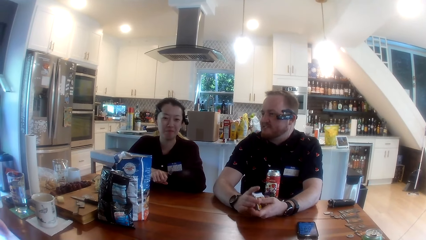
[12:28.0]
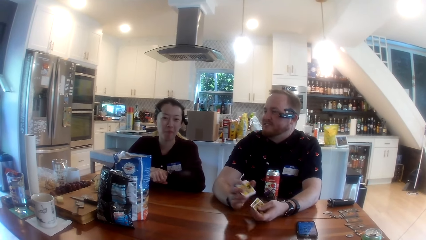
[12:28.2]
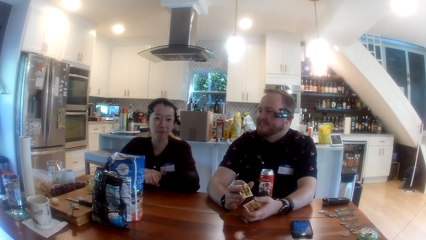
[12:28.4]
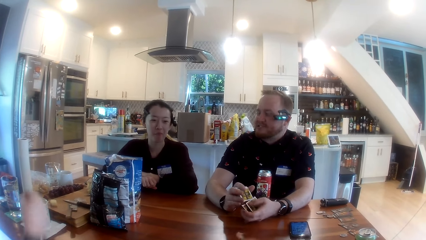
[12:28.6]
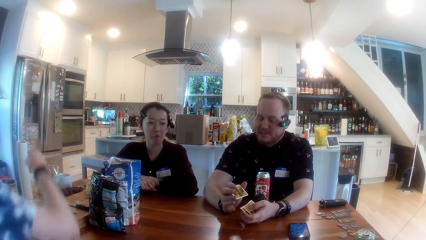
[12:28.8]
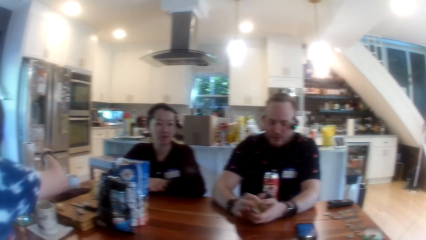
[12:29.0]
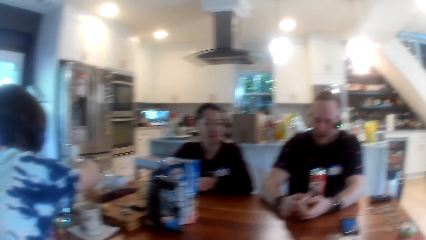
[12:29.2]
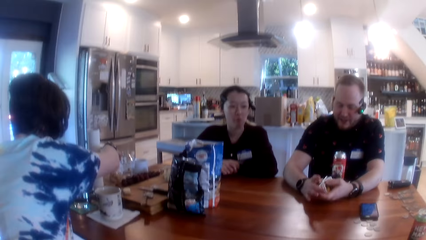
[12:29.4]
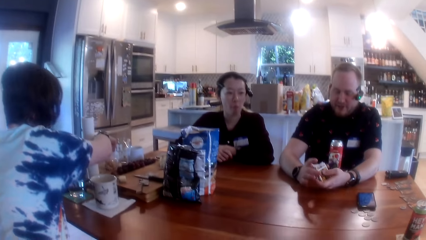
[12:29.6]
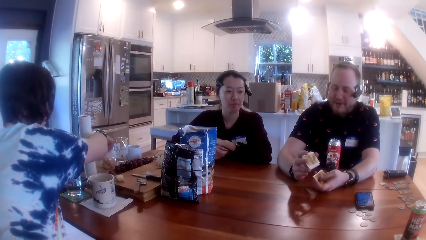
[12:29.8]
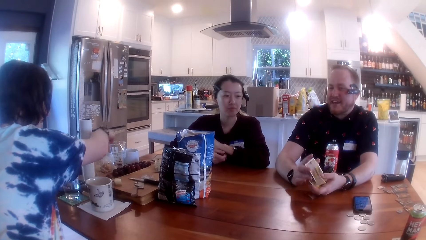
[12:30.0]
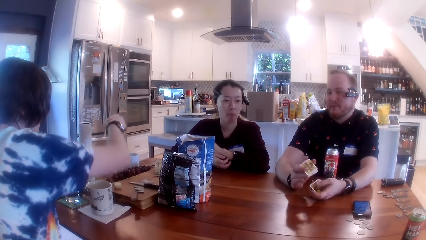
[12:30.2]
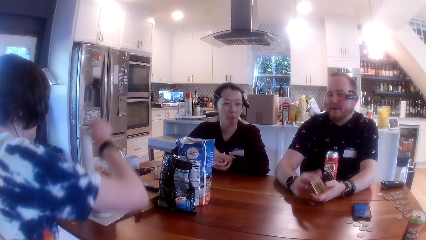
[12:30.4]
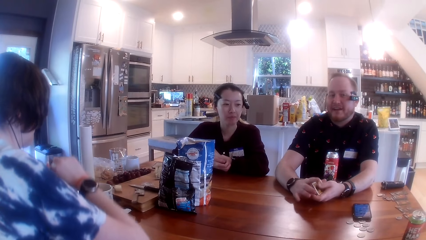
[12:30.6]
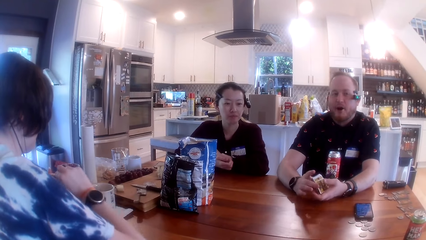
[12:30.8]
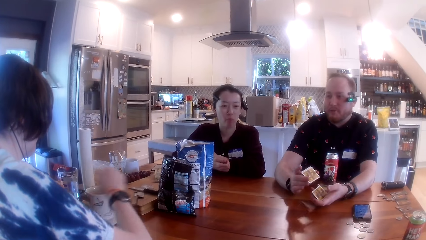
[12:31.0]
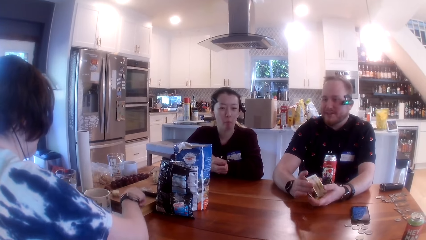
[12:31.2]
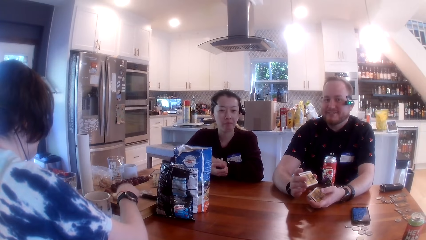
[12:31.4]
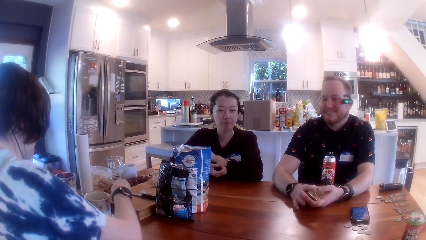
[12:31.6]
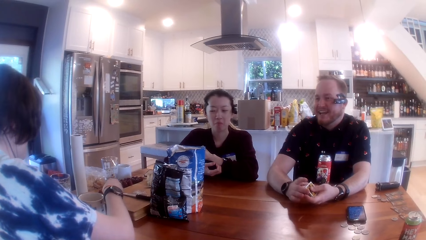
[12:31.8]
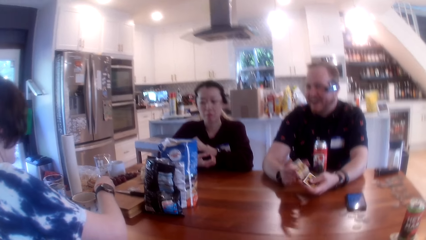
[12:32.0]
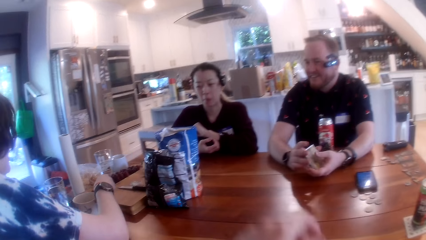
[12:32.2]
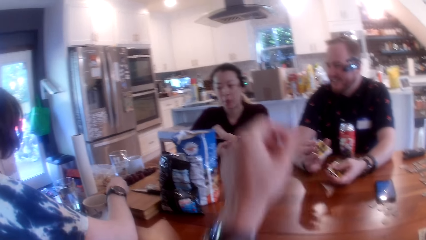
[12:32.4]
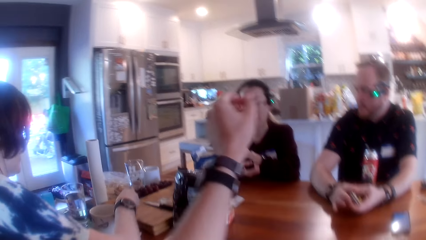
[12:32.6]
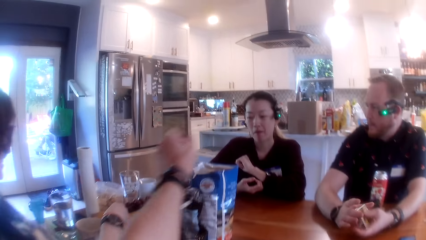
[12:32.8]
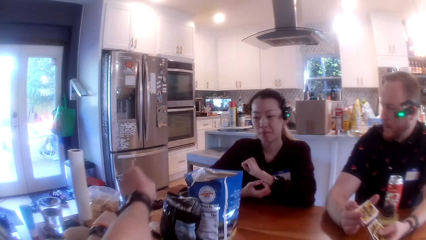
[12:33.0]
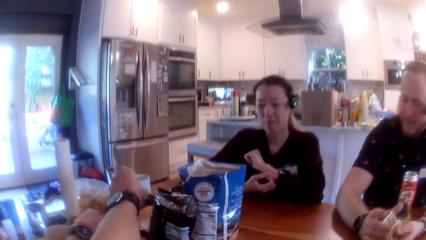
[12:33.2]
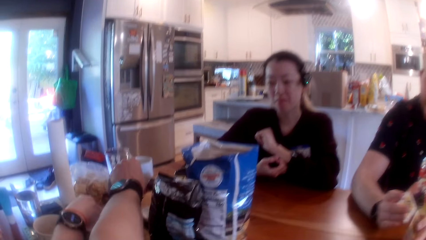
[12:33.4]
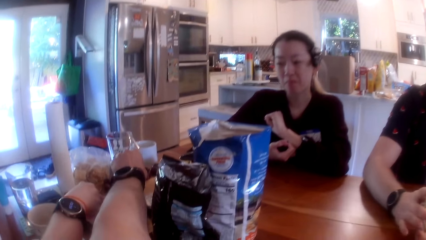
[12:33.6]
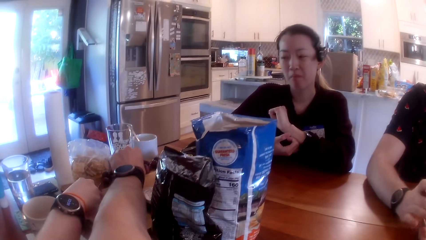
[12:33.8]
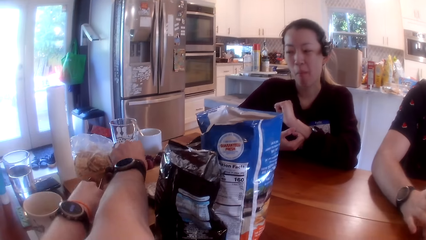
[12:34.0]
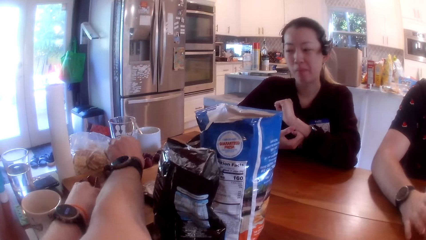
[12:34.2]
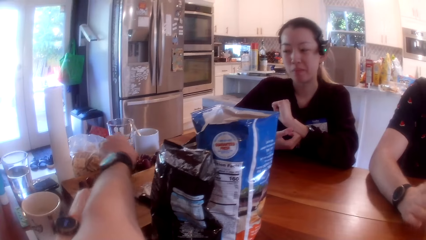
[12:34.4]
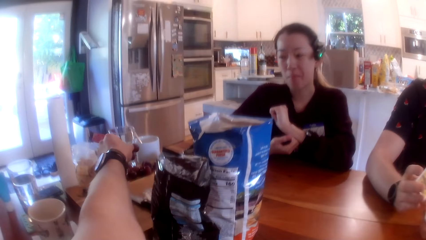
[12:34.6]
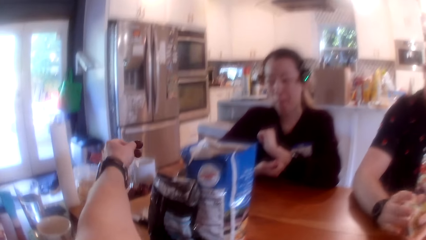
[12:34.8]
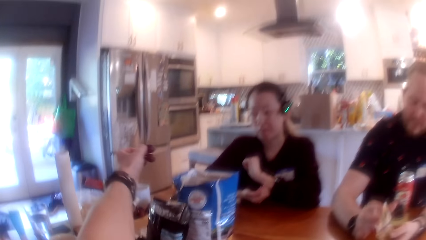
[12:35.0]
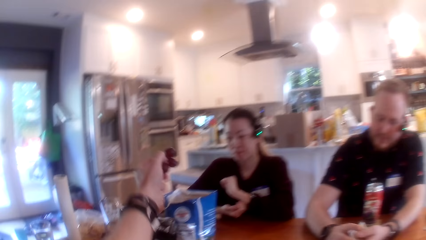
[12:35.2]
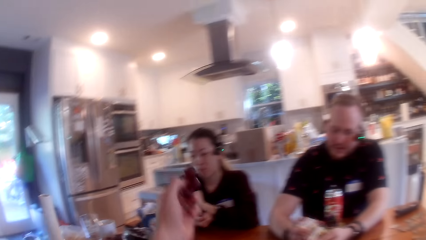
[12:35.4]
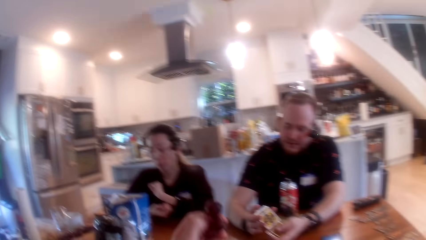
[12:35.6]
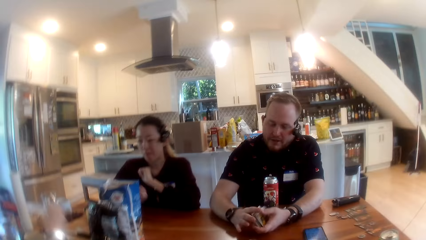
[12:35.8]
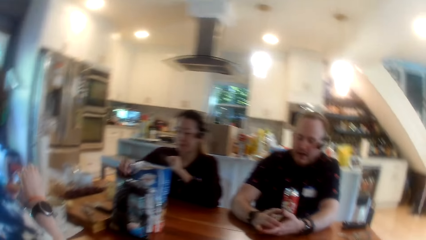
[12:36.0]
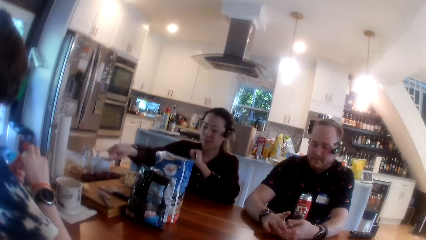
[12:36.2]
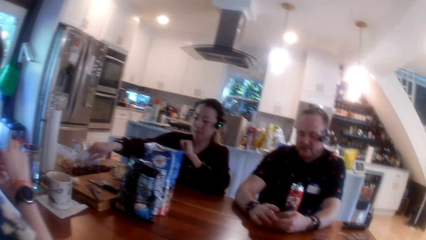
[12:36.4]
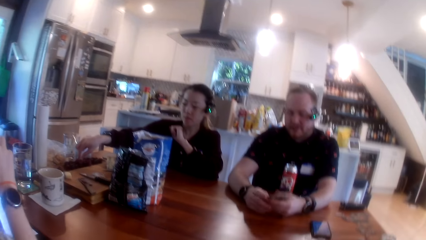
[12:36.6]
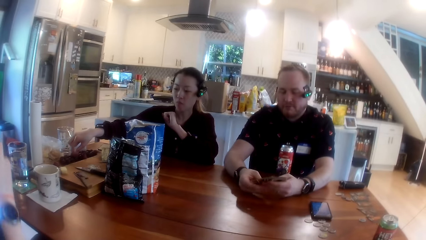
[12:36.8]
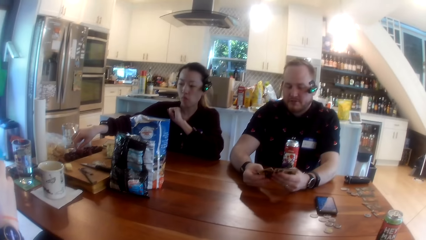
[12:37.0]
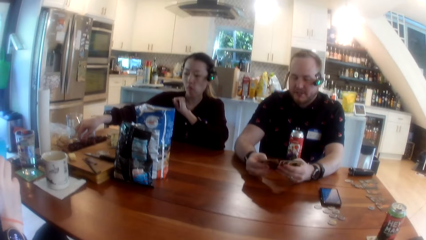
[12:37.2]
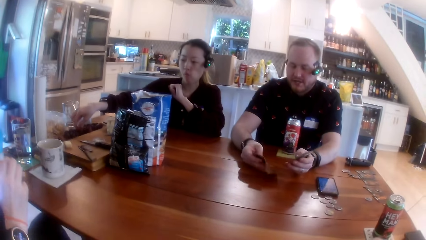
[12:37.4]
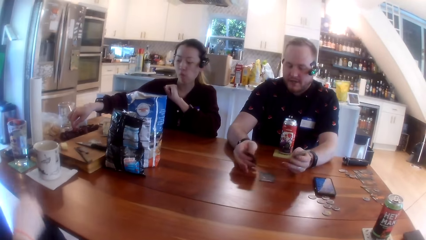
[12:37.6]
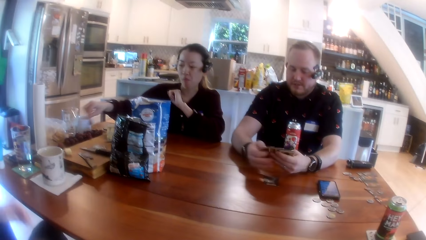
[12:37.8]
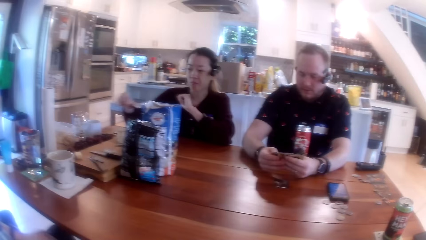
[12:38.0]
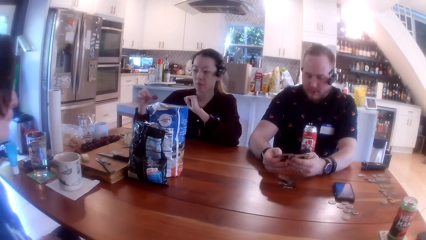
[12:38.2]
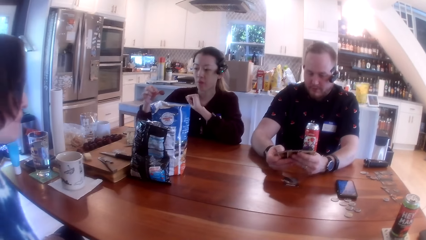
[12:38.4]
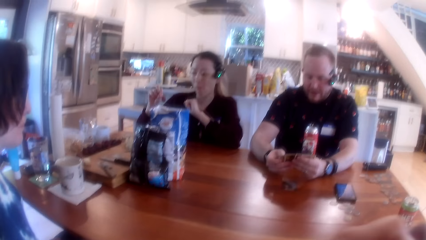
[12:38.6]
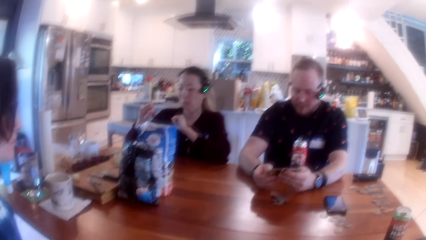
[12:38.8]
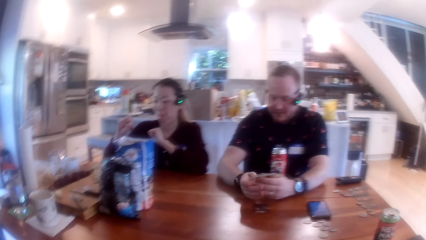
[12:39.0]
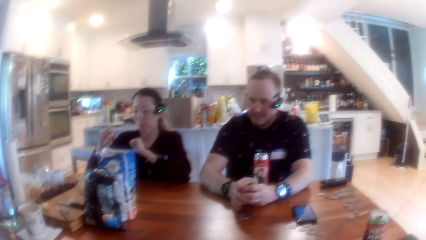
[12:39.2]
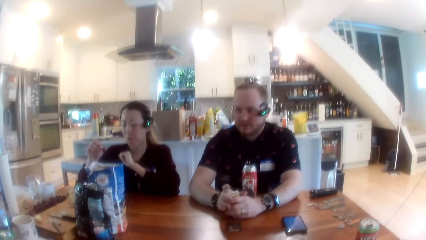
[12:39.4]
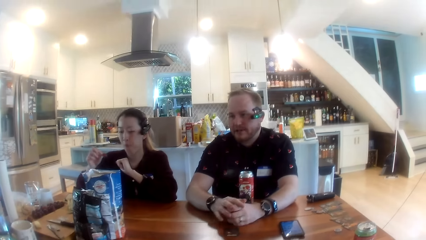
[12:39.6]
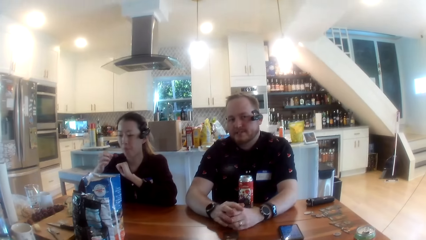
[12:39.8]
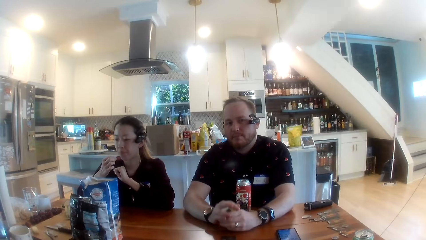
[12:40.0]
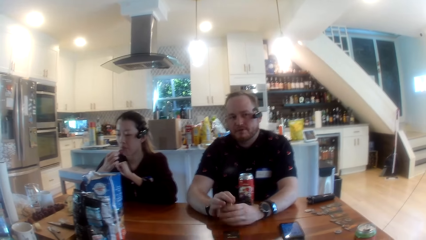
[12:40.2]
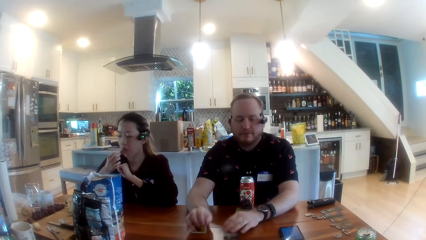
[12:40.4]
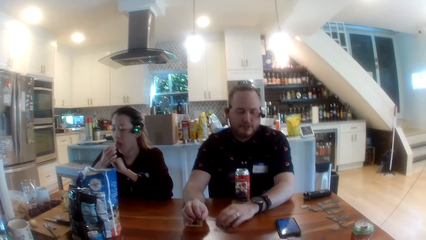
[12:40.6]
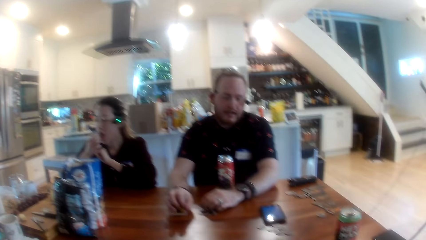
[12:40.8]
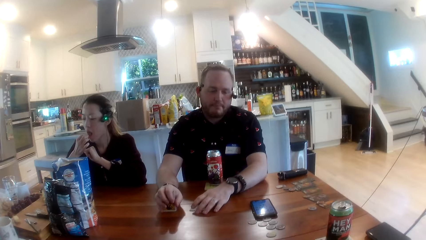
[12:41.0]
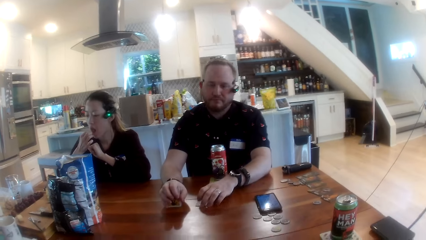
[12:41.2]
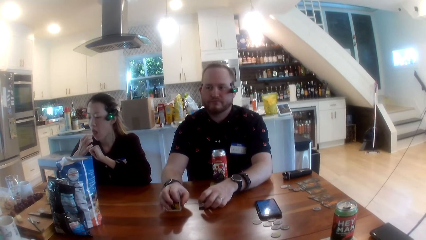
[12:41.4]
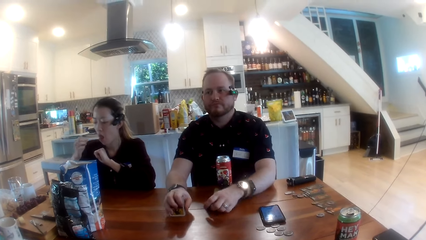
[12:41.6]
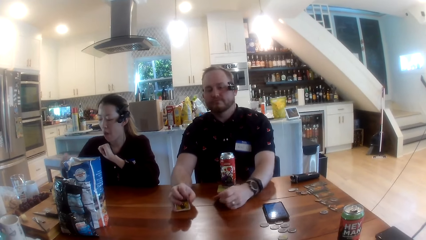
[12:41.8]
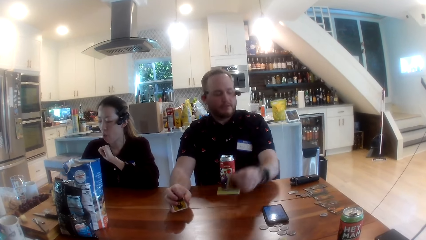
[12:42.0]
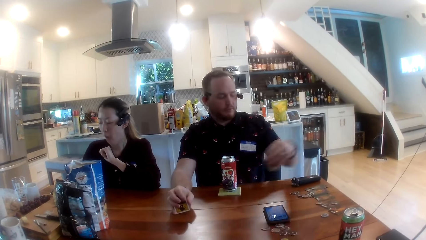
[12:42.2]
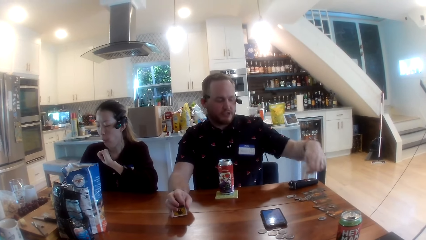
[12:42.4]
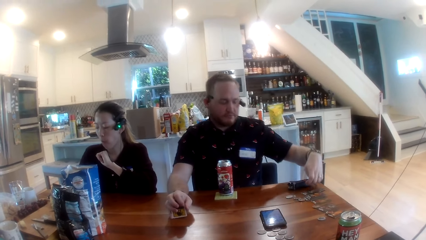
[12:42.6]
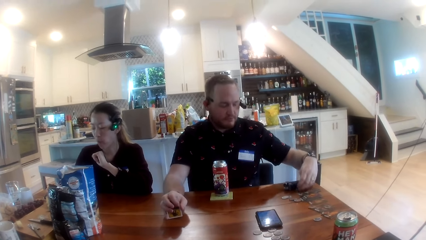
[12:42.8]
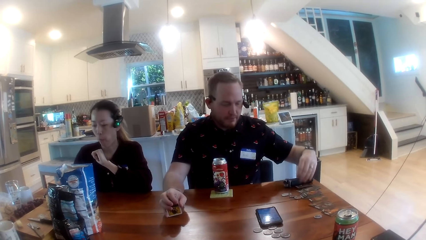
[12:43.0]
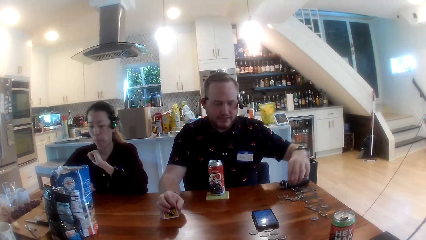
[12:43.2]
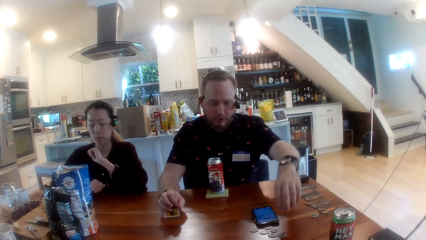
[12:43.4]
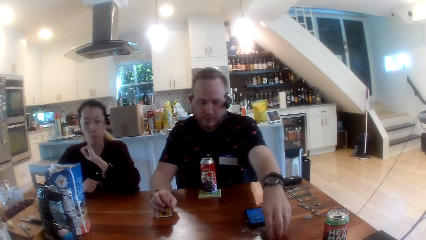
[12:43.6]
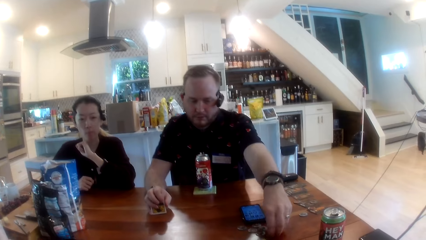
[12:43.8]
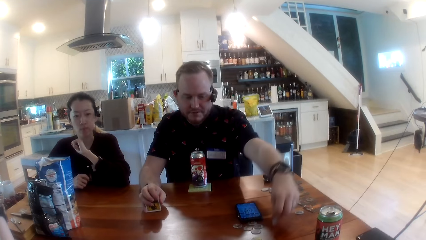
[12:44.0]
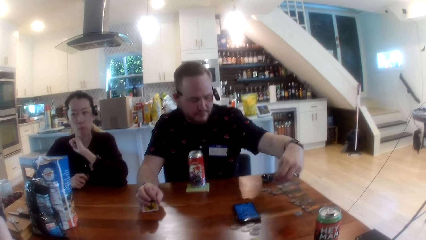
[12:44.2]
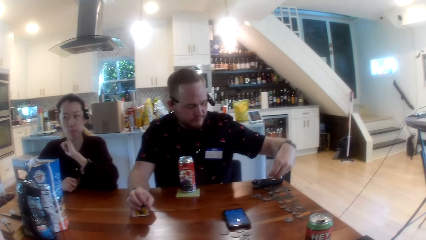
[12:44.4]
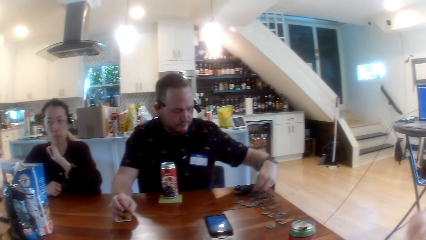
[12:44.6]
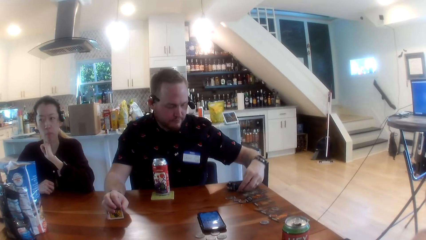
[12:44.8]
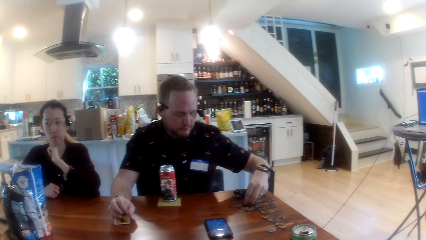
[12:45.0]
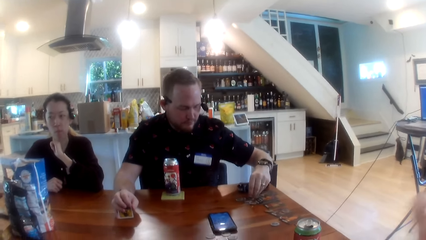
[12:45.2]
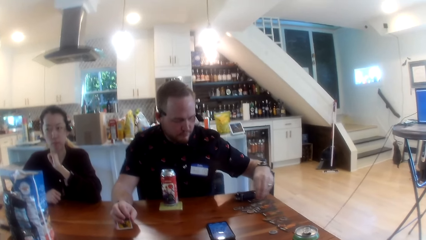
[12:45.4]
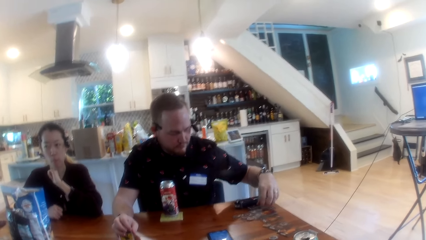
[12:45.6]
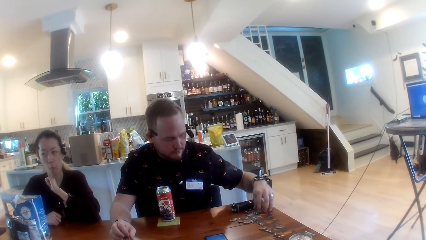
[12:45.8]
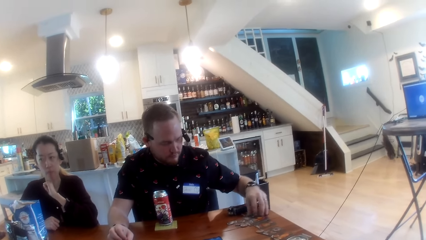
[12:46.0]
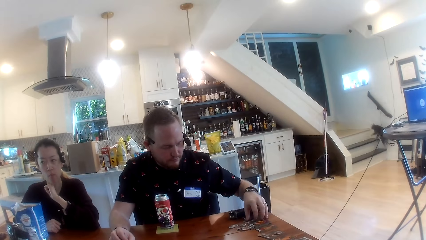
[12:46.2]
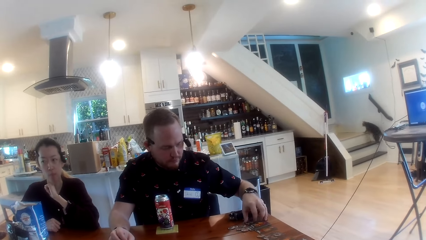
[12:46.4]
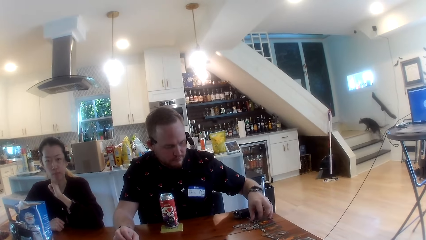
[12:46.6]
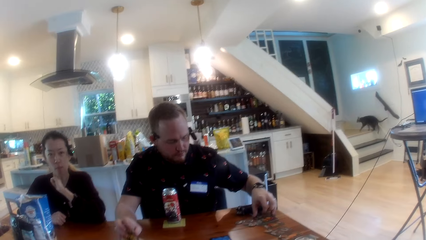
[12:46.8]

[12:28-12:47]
The woman takes chips from a nylon pack with her right hand. The camera wearer picks up cherries from the table with his left hand. Another woman picks up a cherry from the table with her right hand. The man drops a card on the table with his left hand and repositions the game pieces on the table with his left hand.
